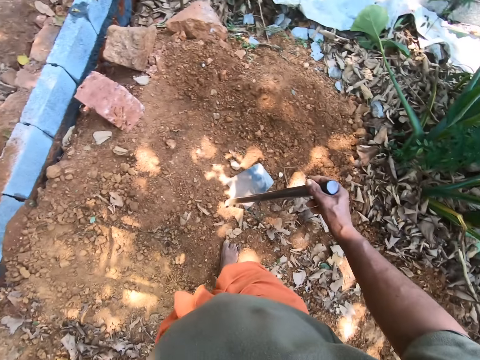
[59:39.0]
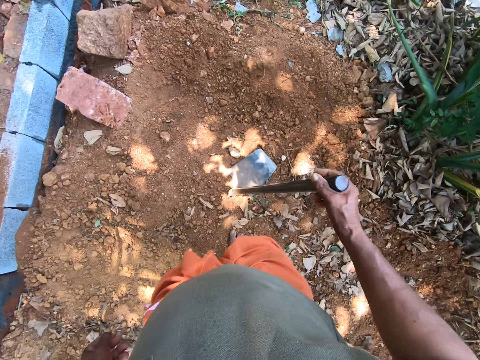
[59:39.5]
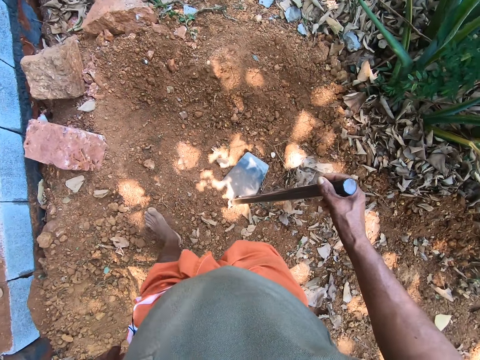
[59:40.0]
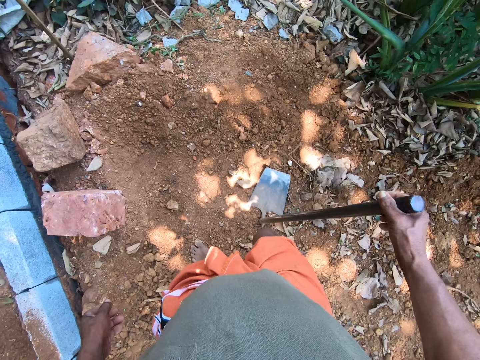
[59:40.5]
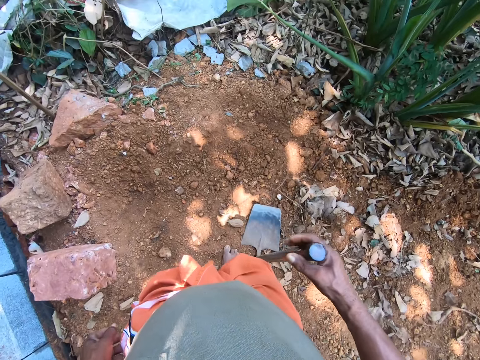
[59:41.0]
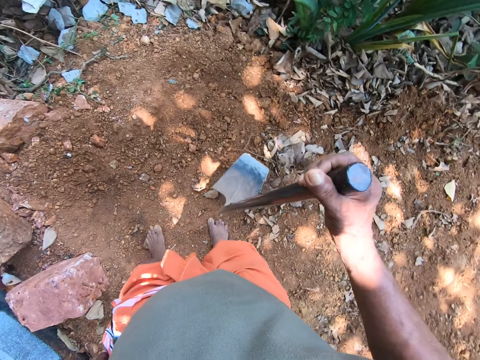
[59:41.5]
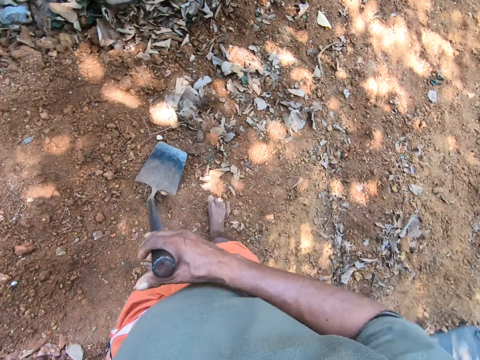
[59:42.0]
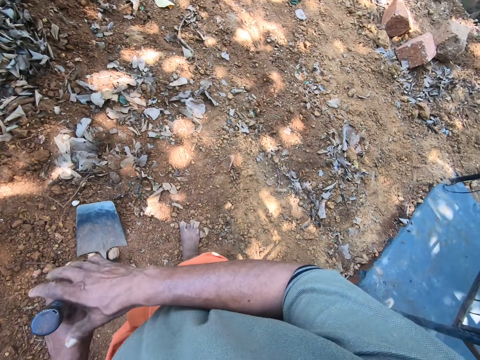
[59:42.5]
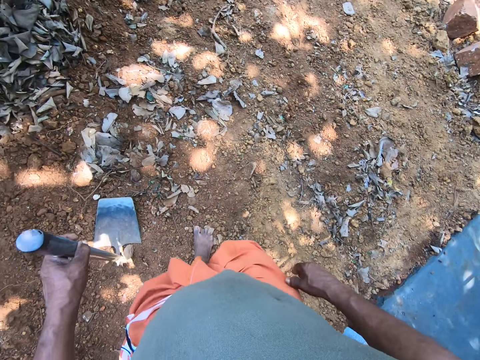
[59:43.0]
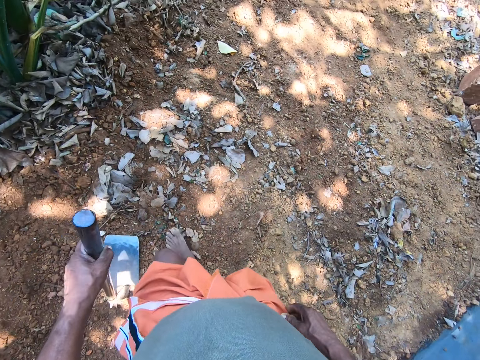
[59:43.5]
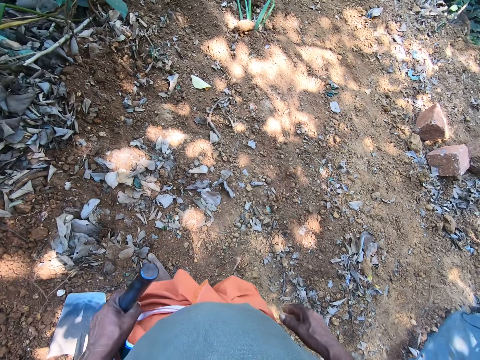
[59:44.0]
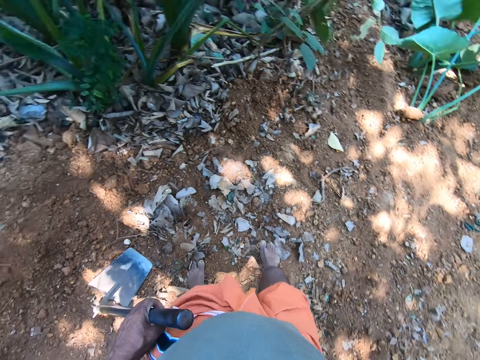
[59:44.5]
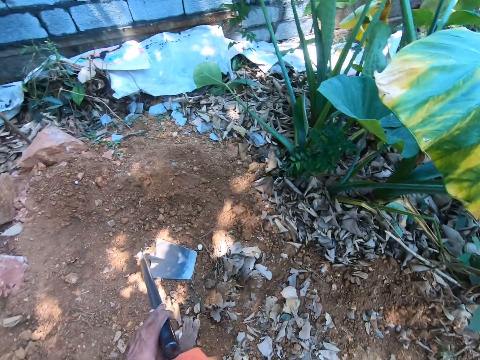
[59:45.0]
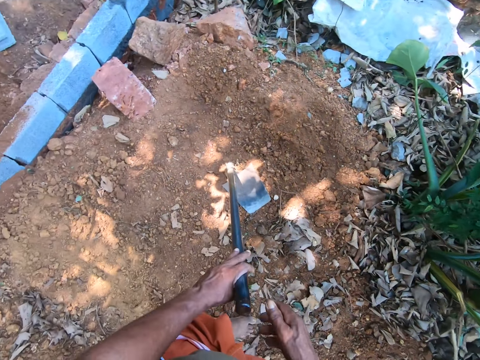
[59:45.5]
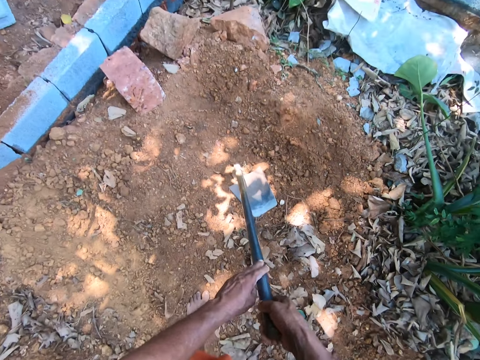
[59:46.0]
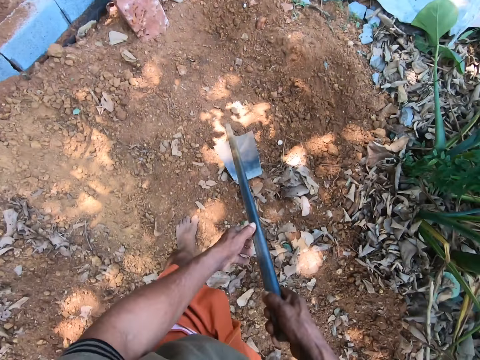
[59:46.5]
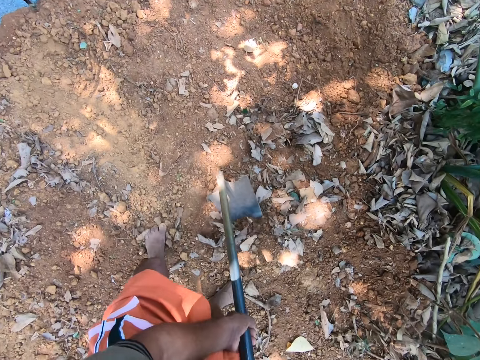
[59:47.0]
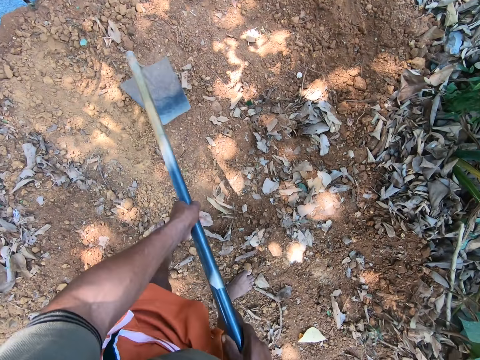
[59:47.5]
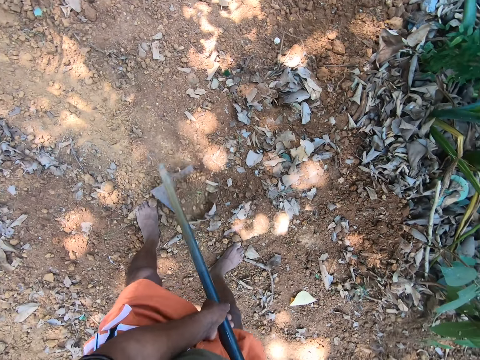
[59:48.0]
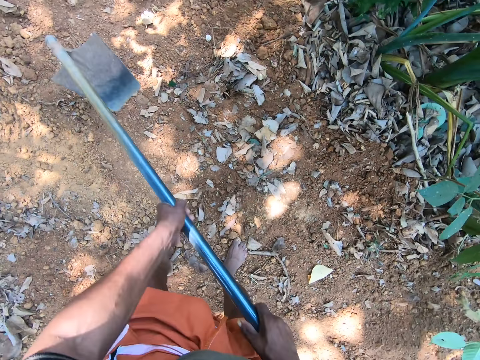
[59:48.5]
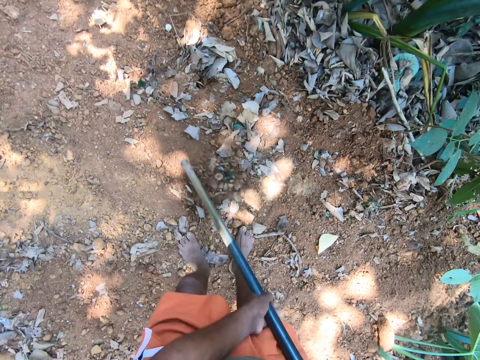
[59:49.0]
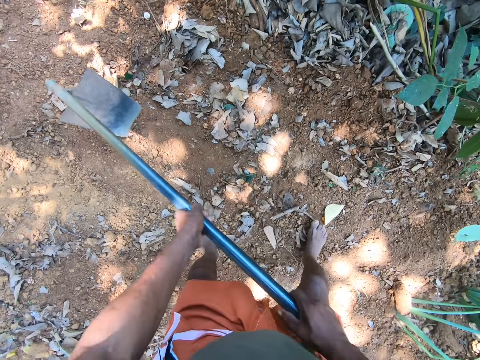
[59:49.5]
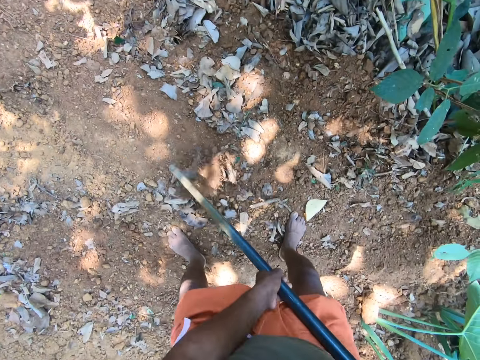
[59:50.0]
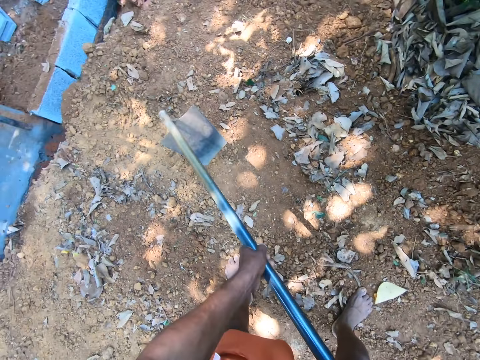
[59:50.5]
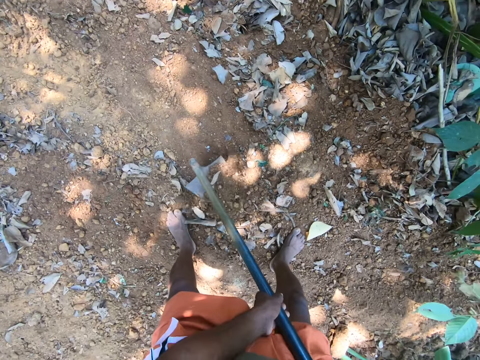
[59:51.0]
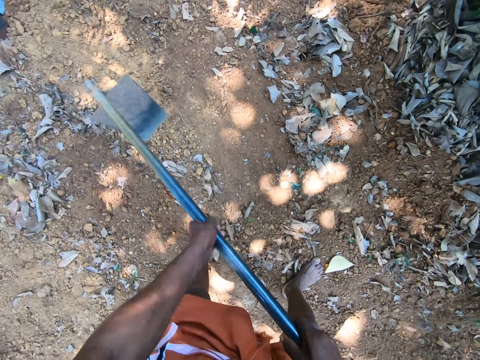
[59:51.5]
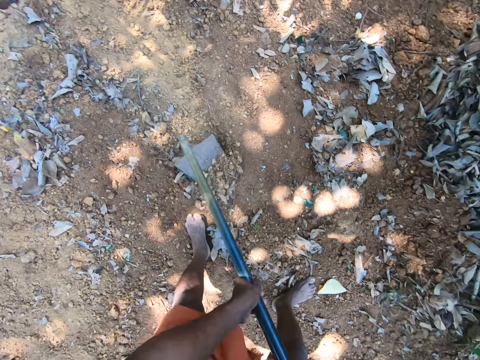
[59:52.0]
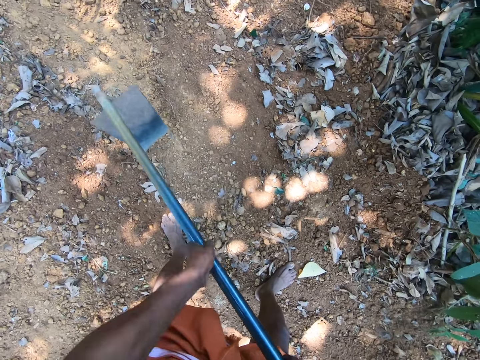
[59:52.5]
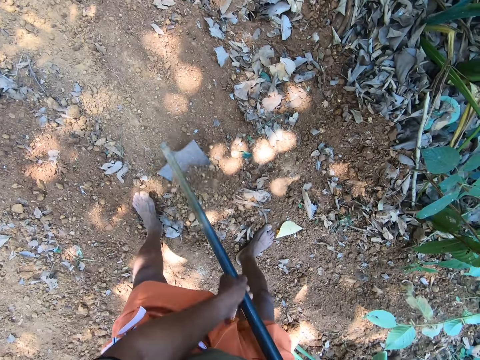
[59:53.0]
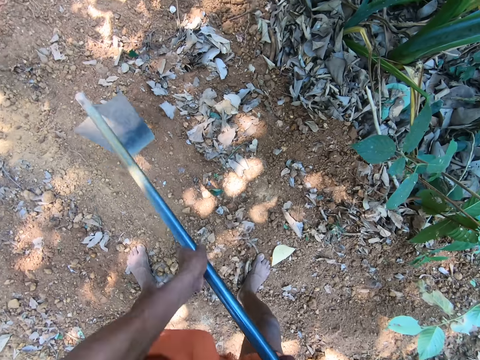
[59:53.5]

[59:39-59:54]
The camera wearer converses with a man. He digs the ground with the digging hoe in his hands.

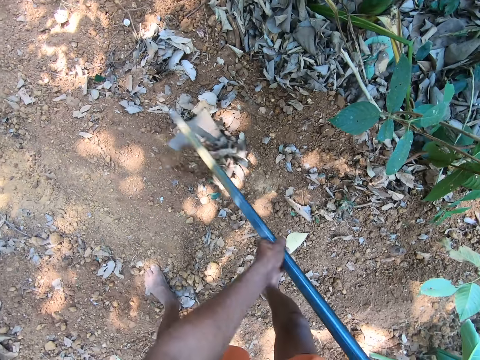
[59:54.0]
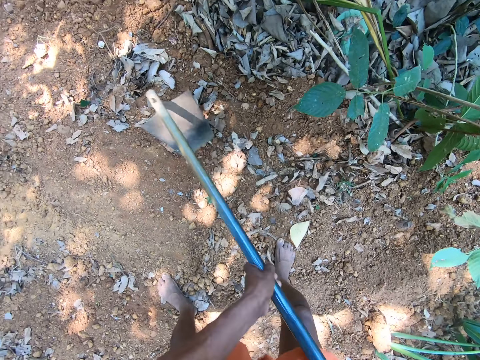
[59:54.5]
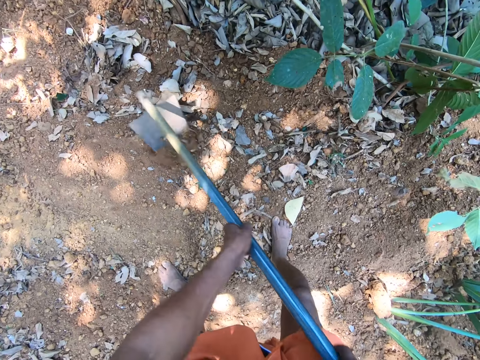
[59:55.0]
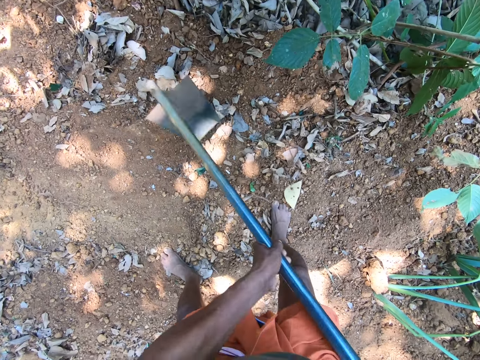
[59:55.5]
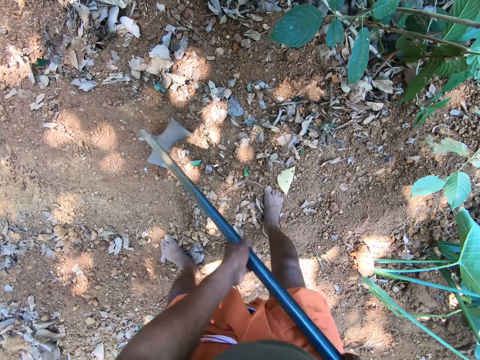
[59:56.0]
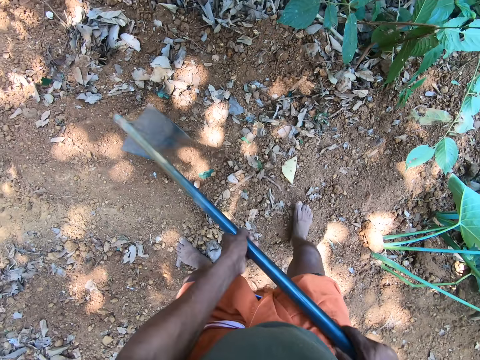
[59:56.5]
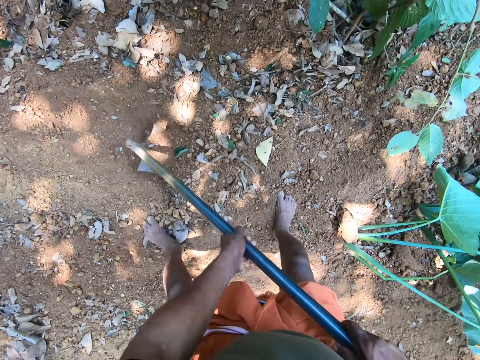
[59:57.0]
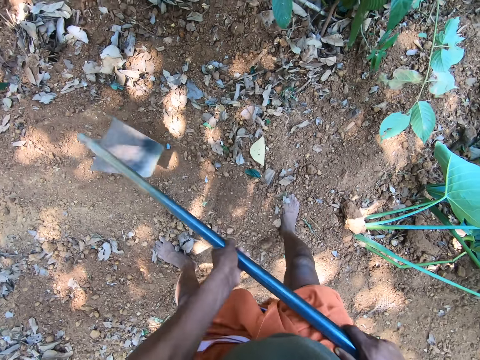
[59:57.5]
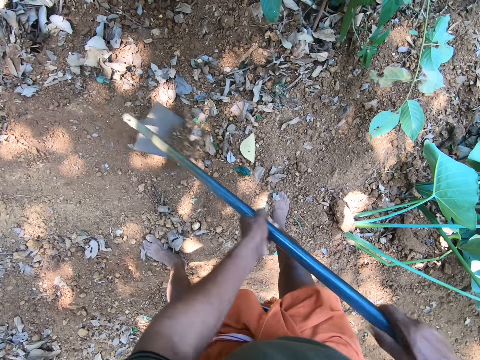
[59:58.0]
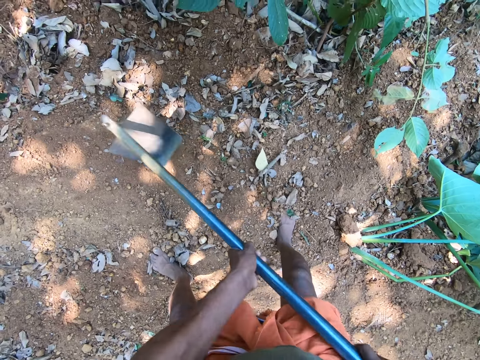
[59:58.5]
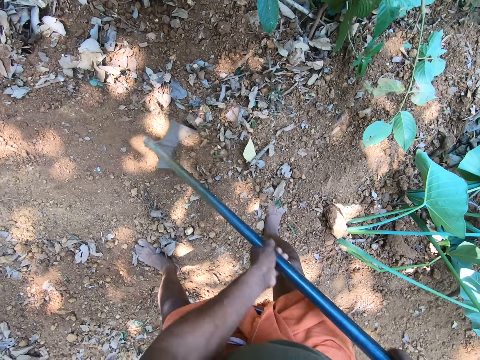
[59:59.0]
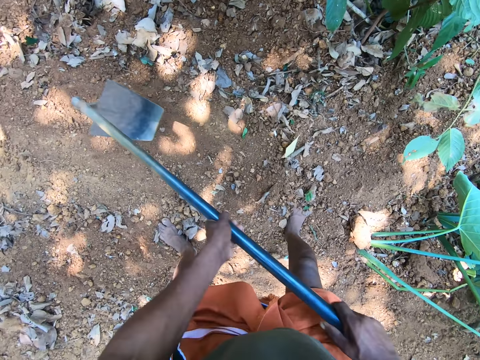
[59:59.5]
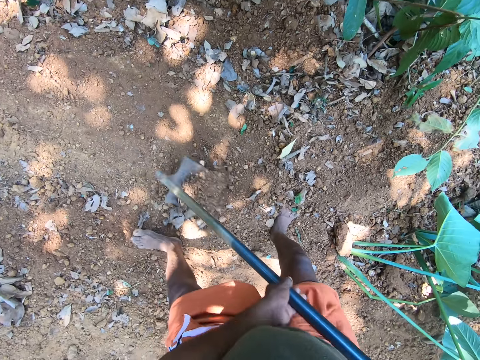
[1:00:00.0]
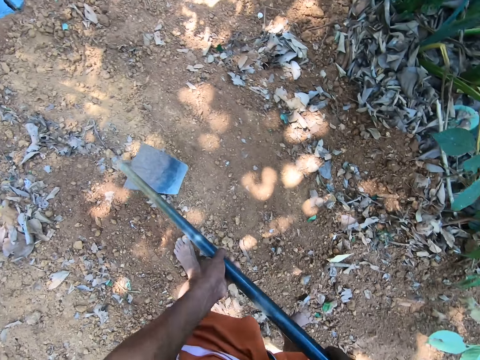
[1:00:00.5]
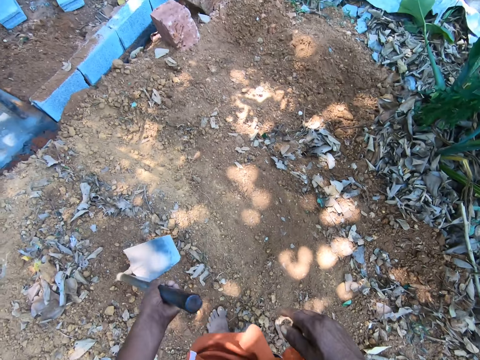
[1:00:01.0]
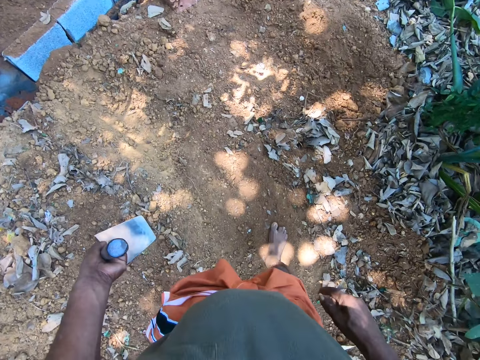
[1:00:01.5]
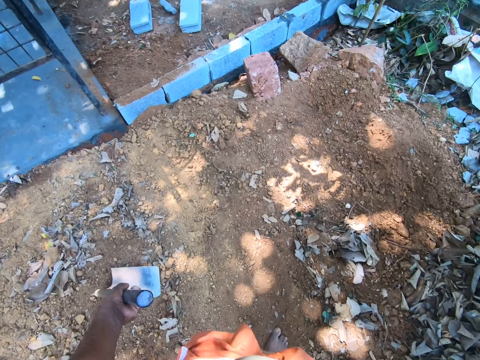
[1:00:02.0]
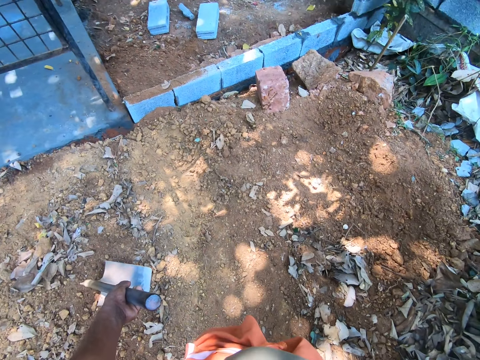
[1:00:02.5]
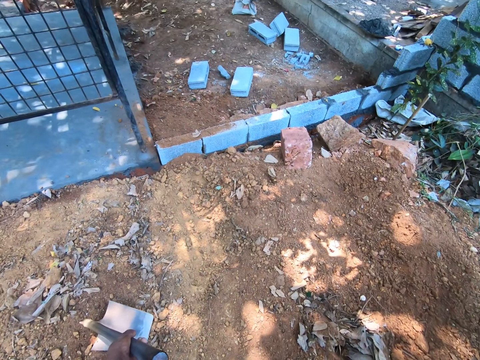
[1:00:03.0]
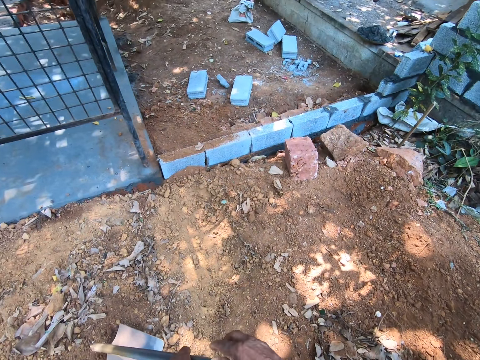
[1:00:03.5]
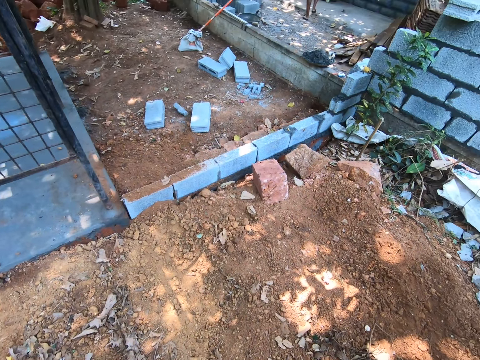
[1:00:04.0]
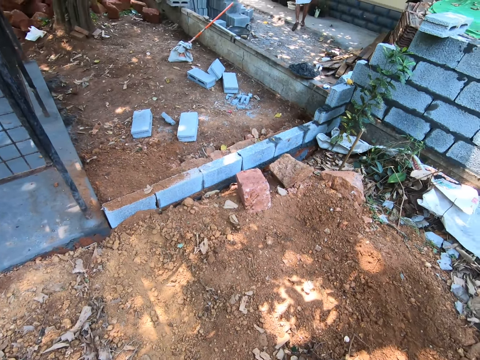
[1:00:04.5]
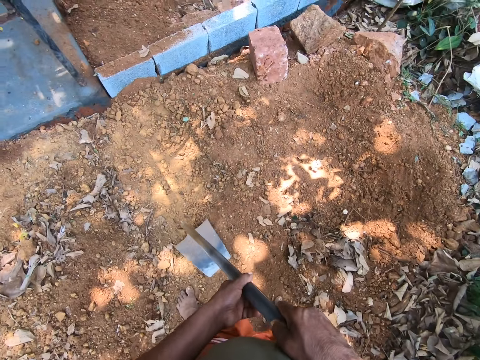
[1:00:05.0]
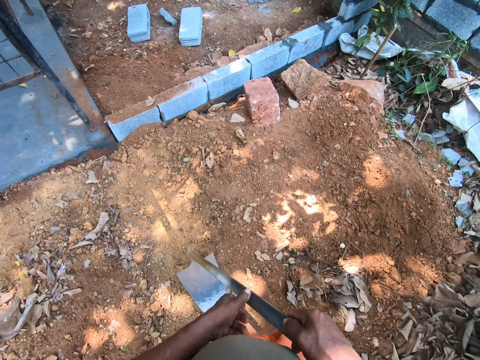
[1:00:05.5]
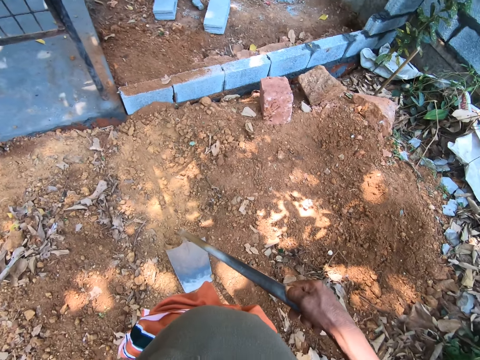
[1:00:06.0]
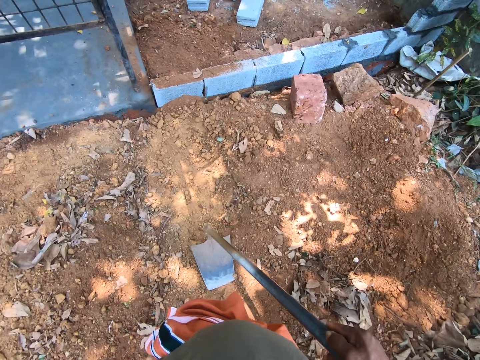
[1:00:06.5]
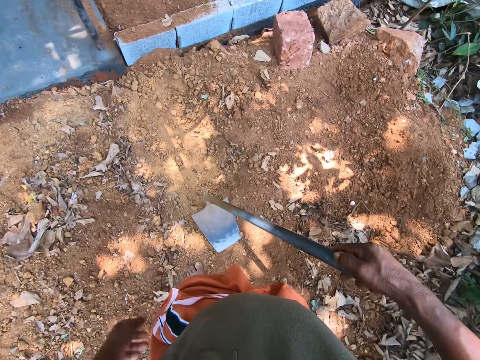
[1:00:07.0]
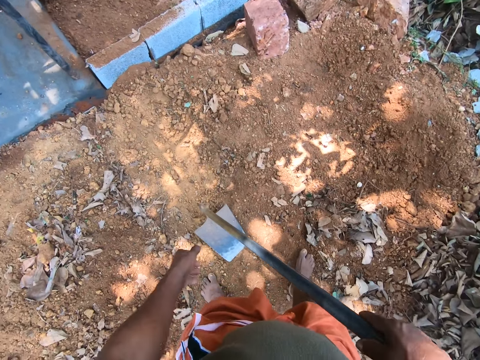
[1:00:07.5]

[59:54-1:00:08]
The camera wearer holds the digging hoe in an upright position with his left hand. He looks around the compound. He holds the digging hoe in an upright position with his right hand.
